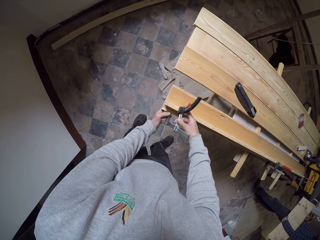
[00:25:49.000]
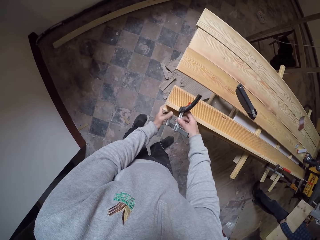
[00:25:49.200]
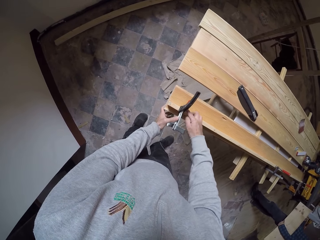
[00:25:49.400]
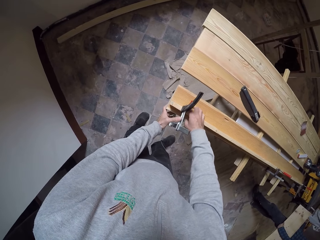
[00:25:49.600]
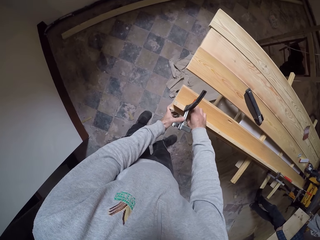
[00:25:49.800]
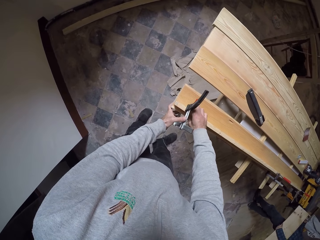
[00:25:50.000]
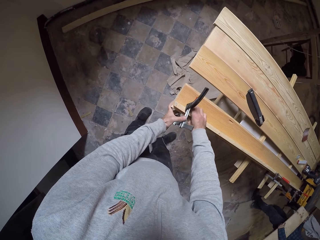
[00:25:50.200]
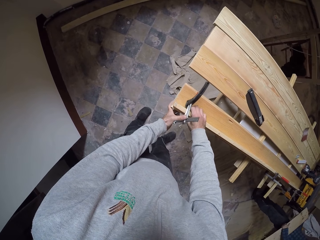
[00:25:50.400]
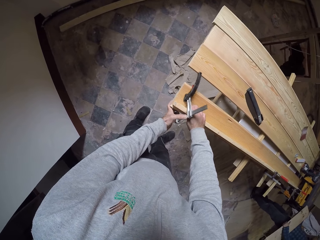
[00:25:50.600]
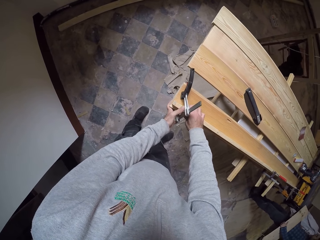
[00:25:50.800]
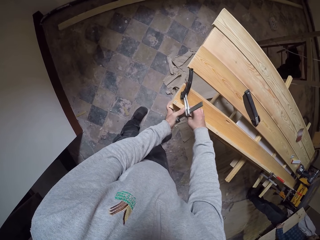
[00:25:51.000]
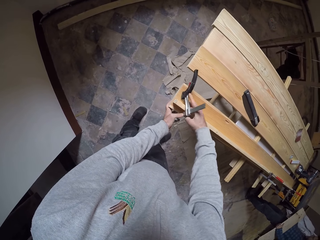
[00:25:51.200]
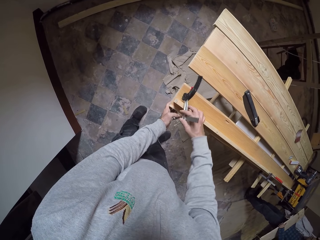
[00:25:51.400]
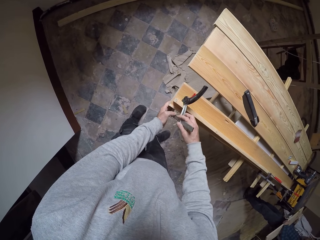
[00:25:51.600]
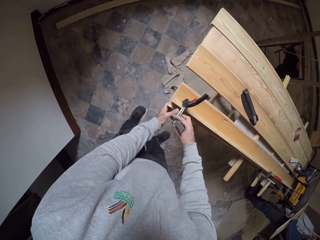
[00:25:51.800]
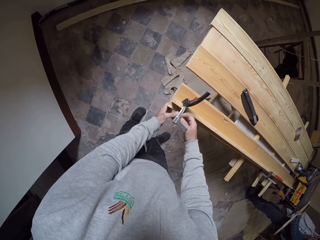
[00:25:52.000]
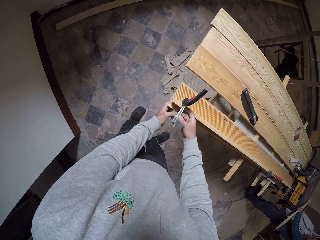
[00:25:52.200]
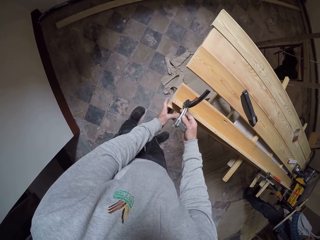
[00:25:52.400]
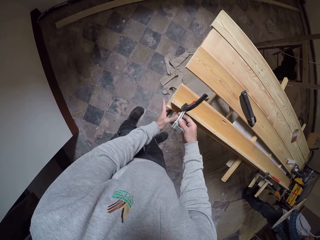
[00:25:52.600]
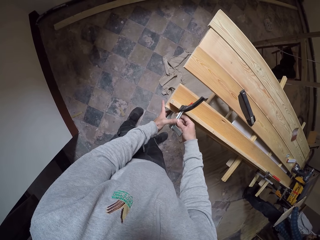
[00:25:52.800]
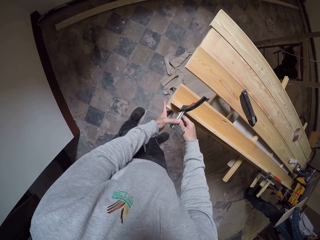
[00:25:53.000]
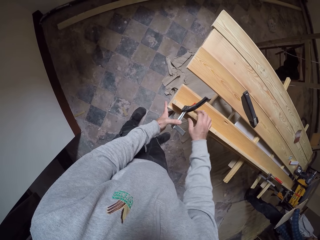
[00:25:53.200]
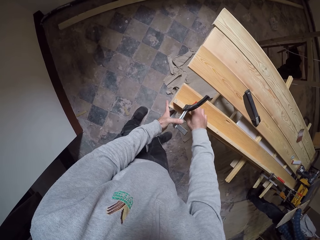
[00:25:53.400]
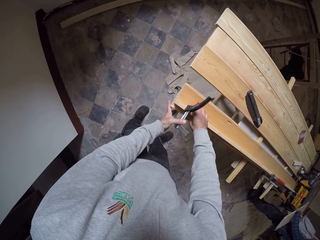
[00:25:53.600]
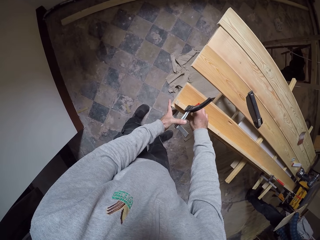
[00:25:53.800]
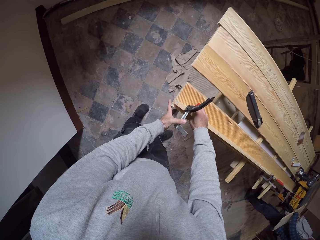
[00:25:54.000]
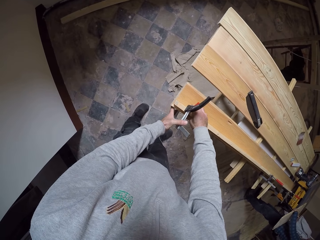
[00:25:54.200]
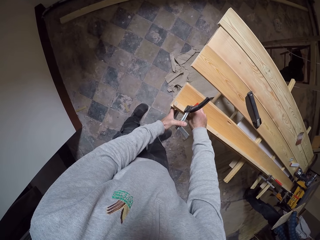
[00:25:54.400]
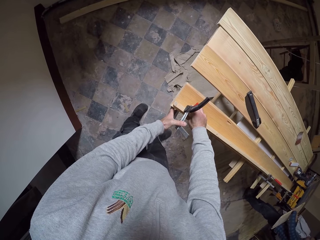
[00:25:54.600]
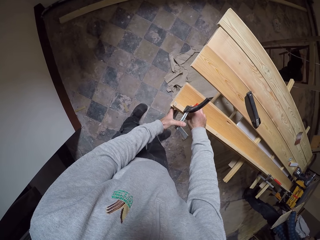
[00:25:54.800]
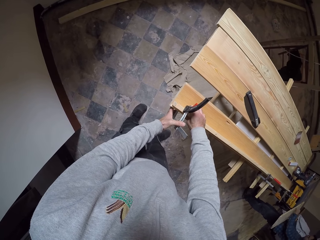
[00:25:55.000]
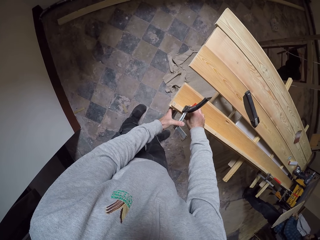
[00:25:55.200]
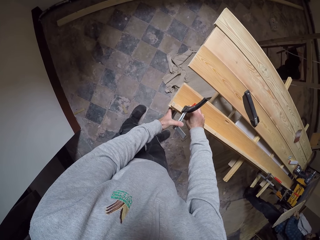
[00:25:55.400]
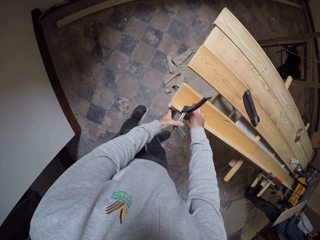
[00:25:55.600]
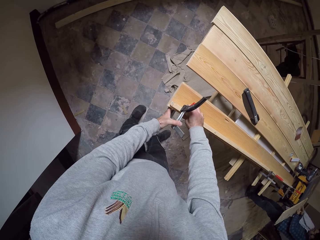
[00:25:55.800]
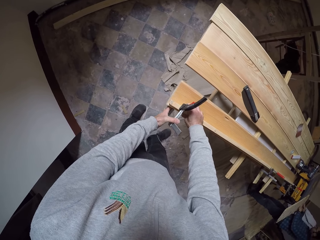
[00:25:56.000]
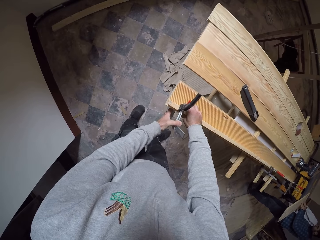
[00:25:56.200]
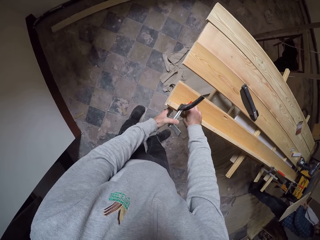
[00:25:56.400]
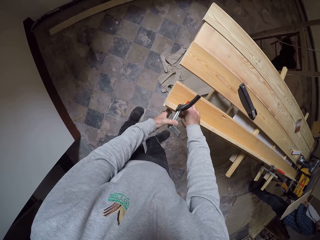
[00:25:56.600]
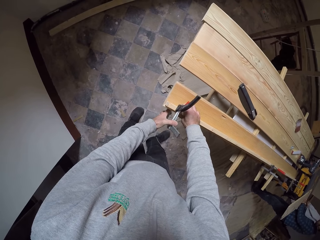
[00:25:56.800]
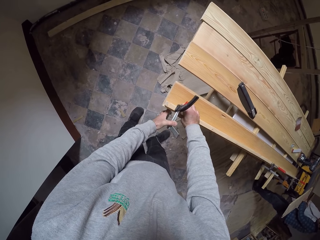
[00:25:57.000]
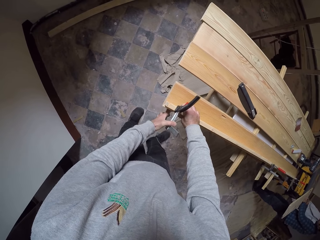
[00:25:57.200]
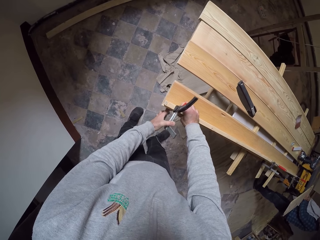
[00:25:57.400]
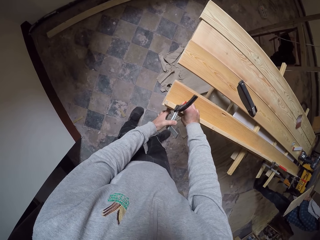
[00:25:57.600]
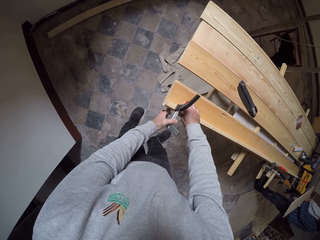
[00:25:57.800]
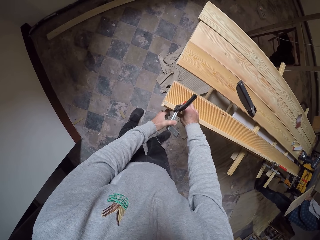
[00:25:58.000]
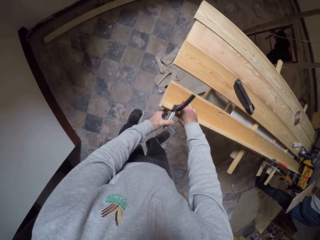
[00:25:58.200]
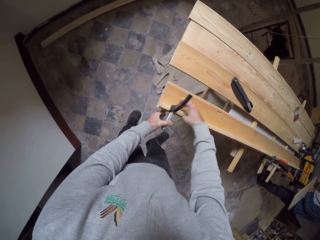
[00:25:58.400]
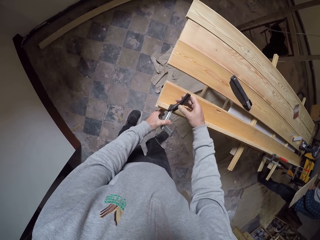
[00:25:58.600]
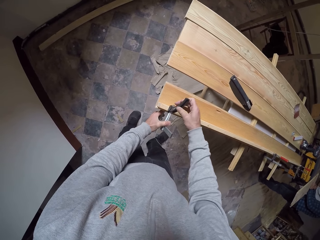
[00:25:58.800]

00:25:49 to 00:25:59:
The camera wearer places the wood clipper on the piece of wood and the wood.

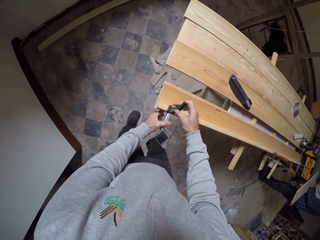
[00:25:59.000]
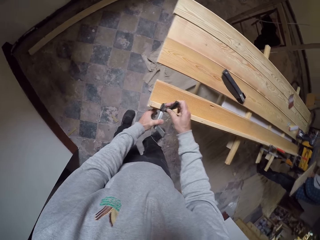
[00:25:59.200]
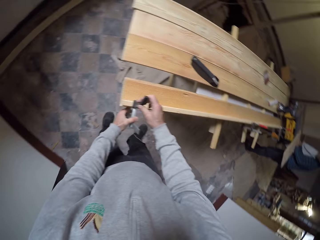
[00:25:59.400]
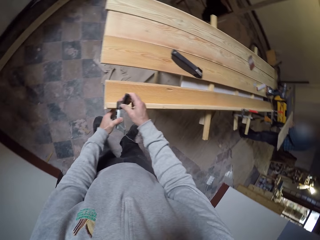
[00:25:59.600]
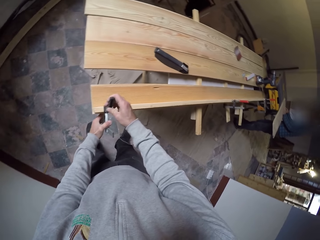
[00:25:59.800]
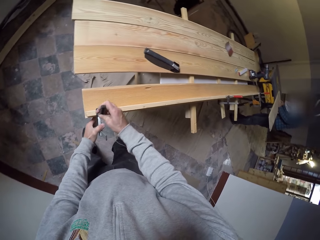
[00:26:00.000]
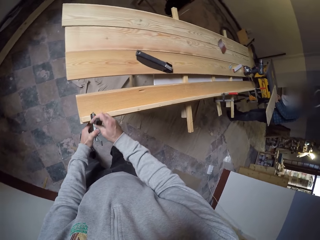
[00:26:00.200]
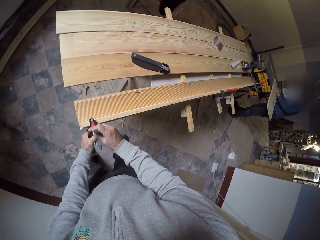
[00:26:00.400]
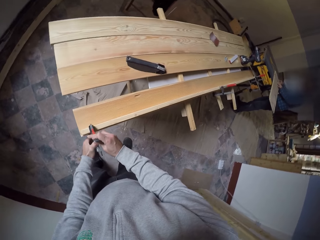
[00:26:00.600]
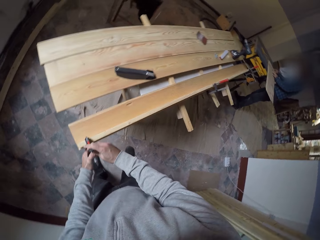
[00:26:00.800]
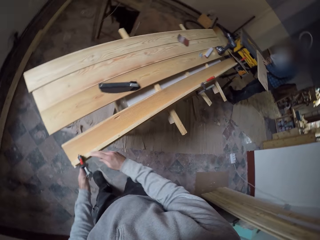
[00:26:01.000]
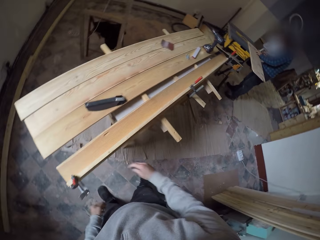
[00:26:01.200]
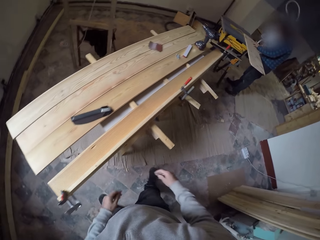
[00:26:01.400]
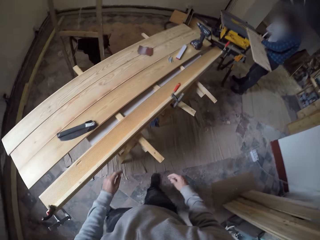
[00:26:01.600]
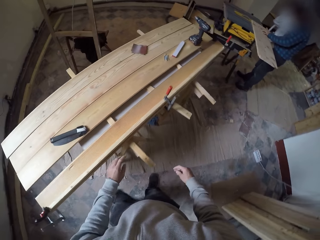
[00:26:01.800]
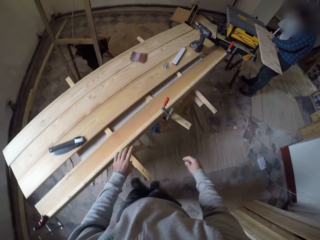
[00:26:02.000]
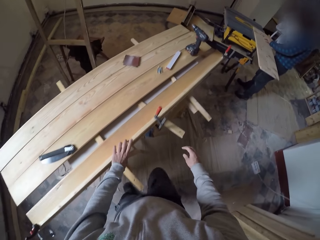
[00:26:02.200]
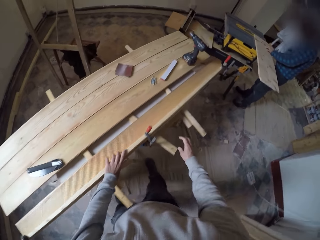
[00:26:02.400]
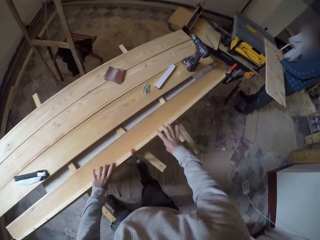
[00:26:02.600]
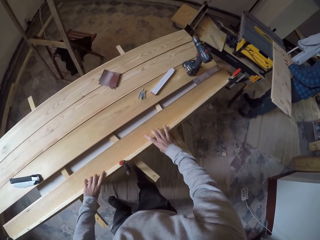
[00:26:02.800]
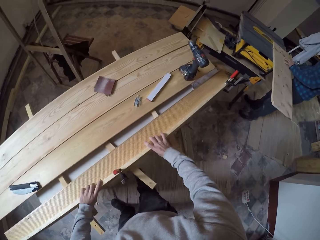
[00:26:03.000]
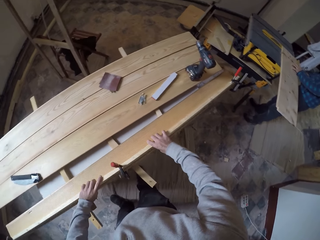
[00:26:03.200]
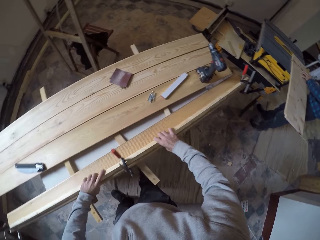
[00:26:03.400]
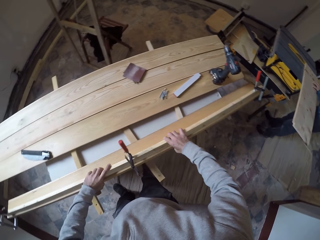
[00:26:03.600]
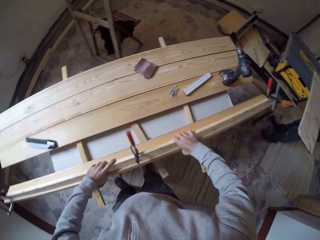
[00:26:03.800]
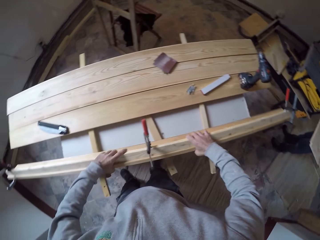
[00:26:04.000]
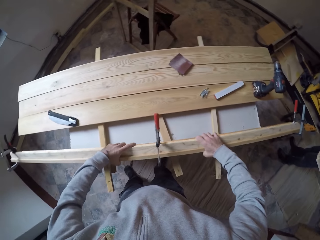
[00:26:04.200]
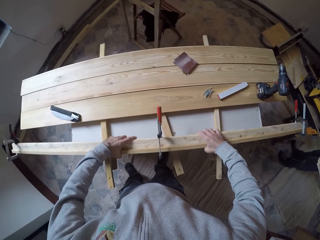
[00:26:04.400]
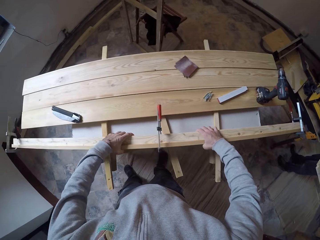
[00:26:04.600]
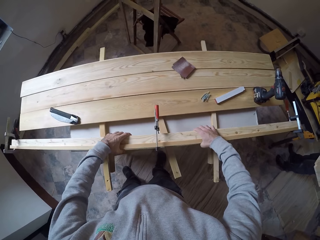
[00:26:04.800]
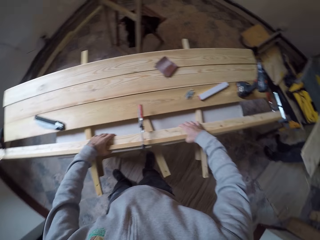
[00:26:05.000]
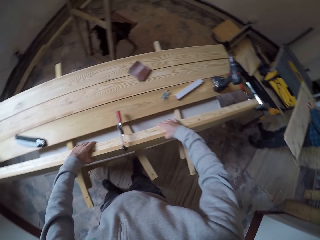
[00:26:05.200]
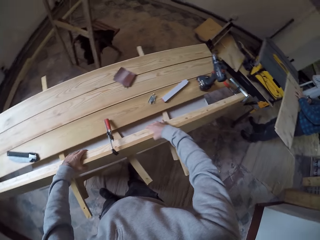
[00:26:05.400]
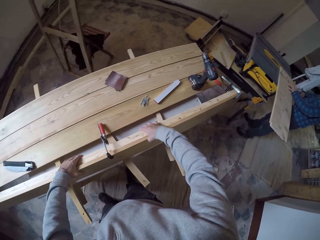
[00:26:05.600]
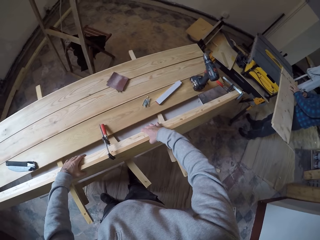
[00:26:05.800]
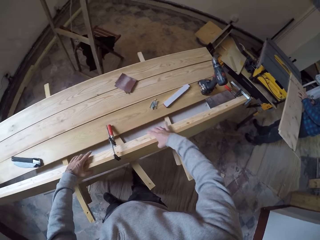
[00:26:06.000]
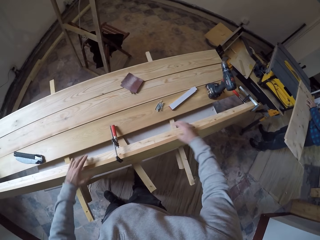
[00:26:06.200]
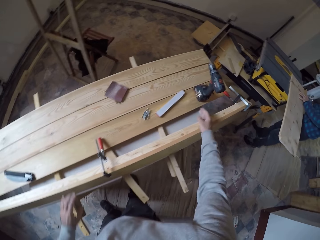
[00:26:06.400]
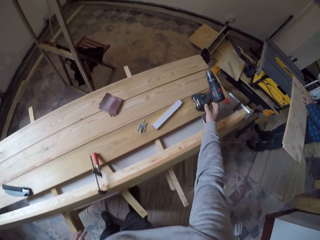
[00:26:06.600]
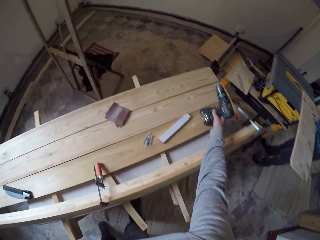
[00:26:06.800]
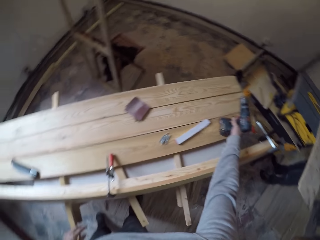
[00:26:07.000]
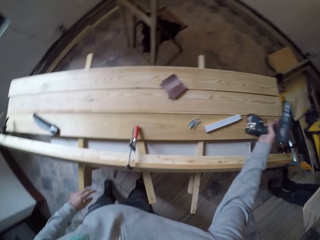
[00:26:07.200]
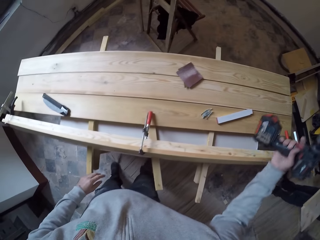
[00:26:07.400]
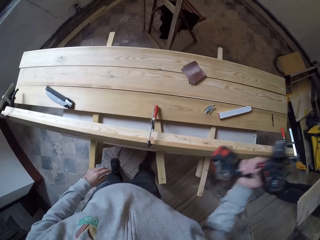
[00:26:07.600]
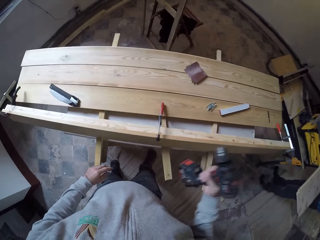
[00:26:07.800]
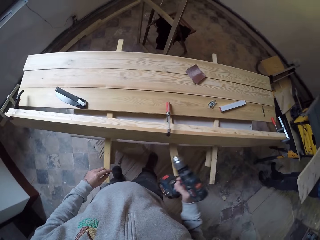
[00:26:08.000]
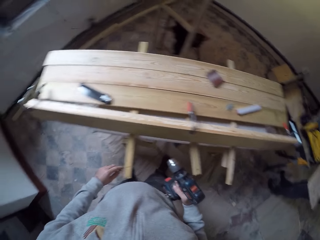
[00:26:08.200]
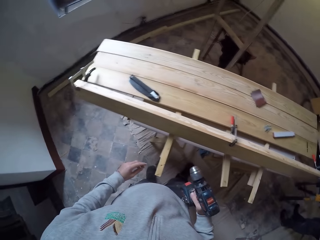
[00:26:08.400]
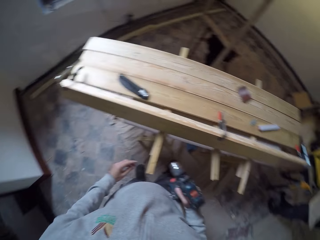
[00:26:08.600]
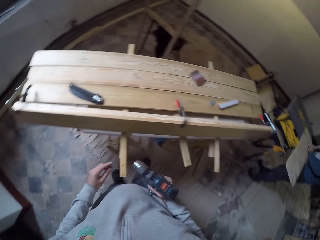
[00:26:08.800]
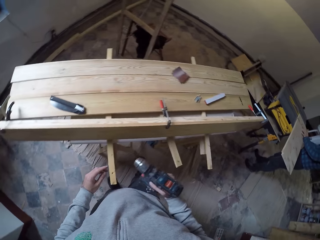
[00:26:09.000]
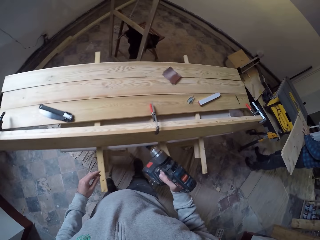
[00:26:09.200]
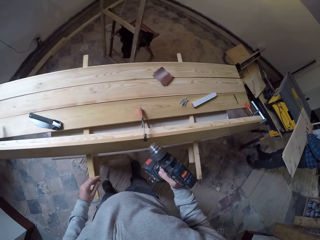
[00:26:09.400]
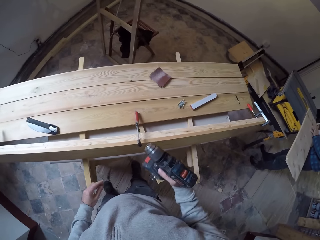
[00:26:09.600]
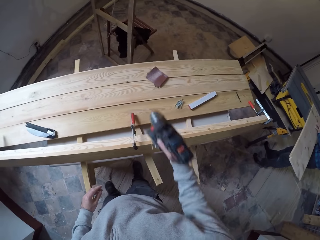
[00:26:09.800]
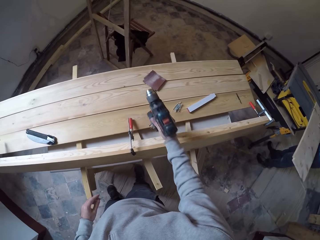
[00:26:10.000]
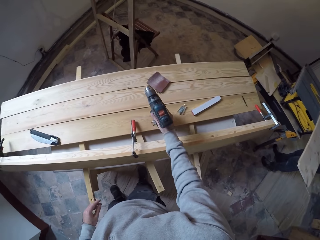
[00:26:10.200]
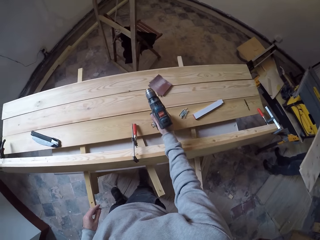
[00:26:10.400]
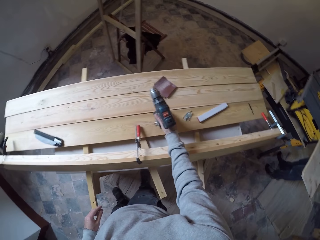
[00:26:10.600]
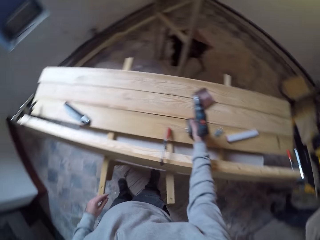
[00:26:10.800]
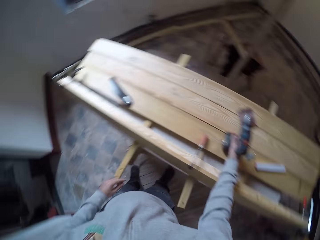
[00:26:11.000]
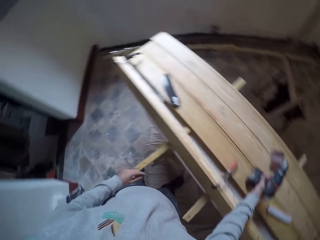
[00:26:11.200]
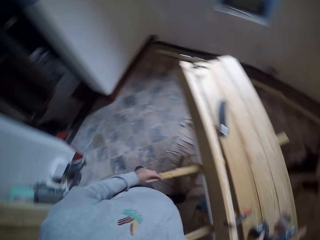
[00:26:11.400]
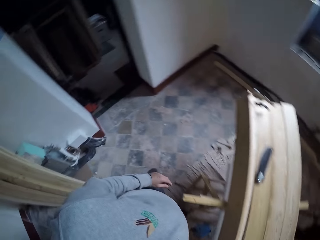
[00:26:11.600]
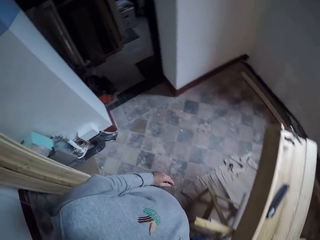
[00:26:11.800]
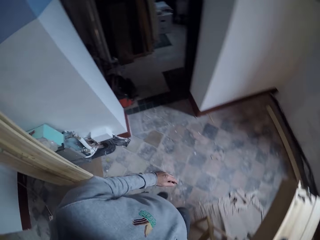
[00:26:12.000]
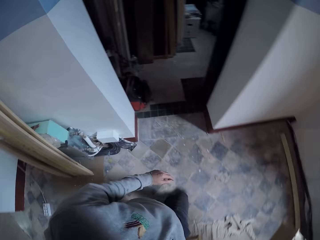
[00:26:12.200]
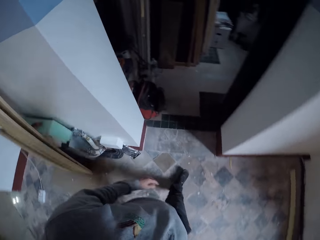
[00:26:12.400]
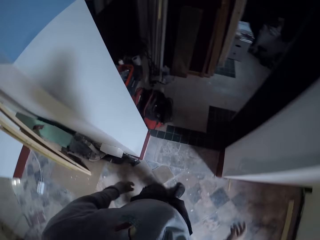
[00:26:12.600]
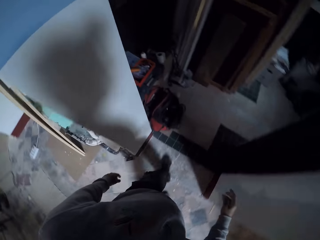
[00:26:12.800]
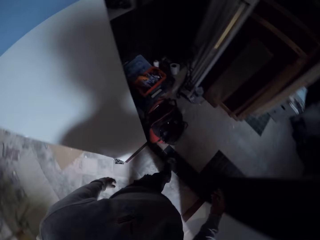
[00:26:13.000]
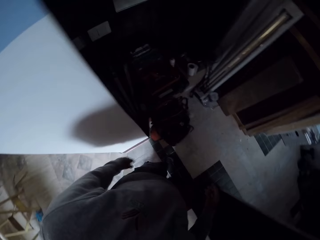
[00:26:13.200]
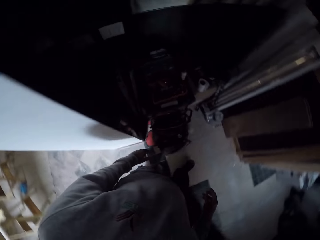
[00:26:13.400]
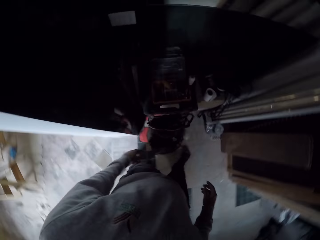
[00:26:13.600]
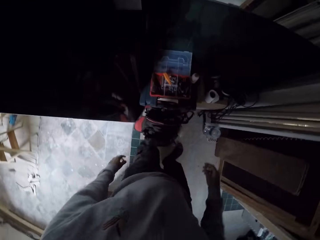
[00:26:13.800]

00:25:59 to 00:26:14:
The camera wearer locks the wood clip on the wood. They pick up the wood. They turn the clipped wood on the table. They pick up the drilling machine from the wood. They place the drilling machine on the wood. They turn around.
